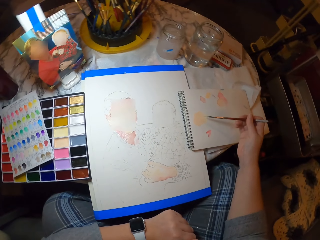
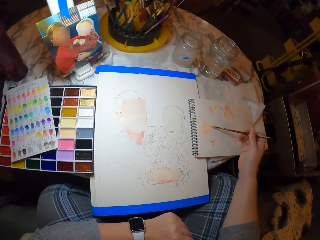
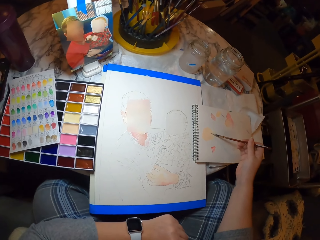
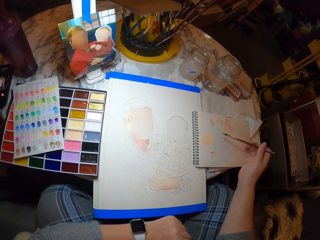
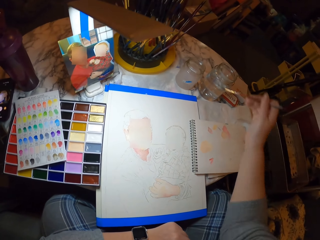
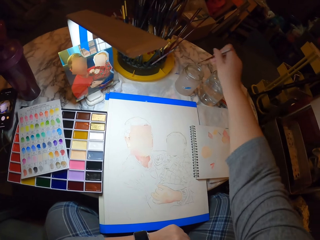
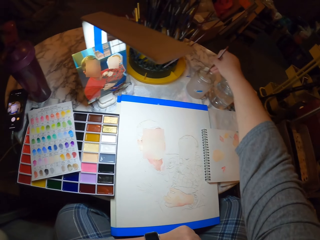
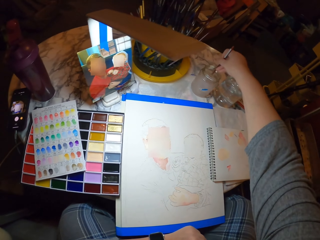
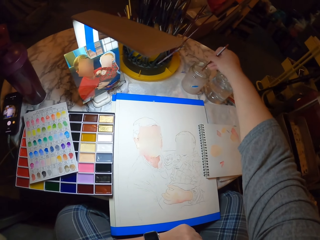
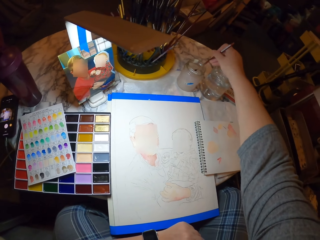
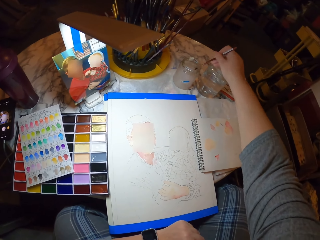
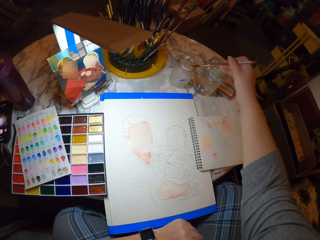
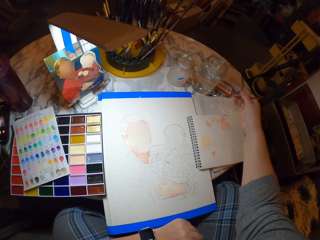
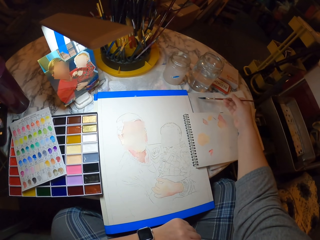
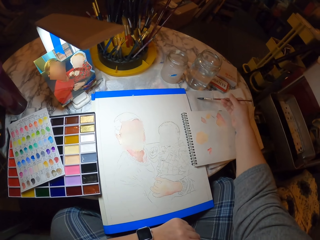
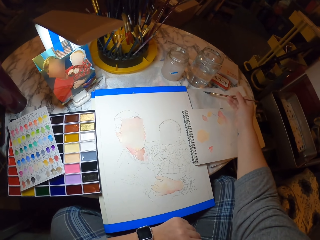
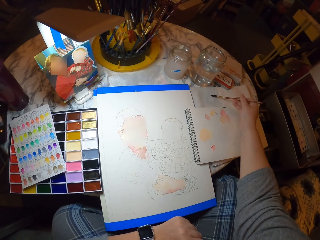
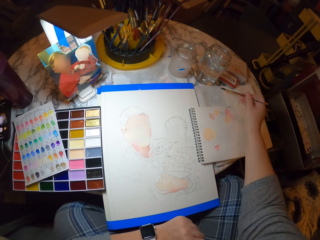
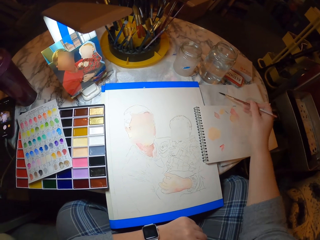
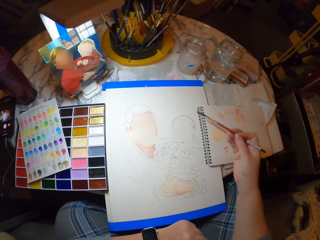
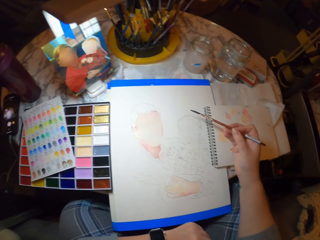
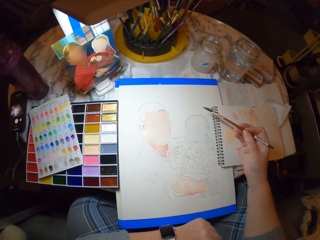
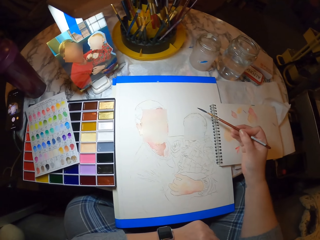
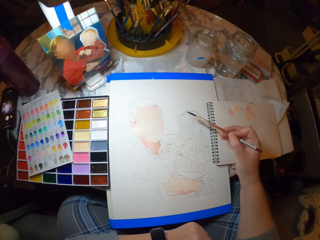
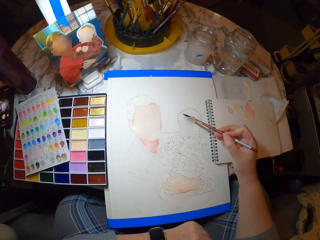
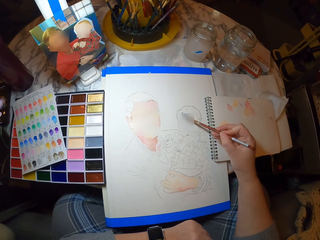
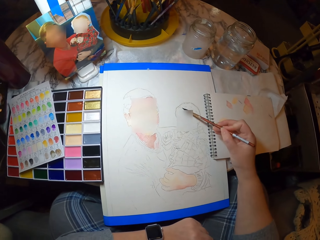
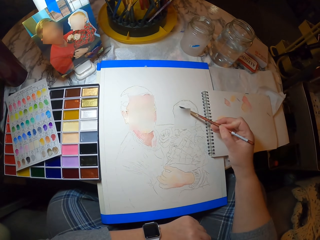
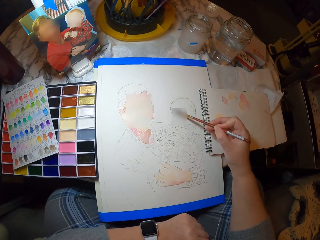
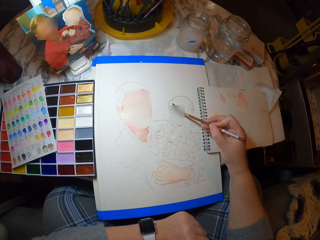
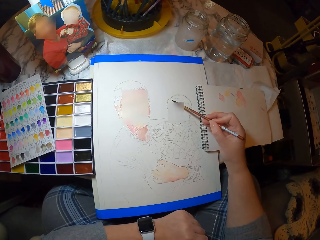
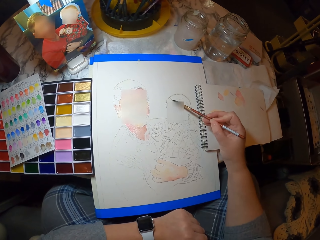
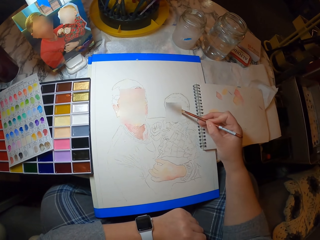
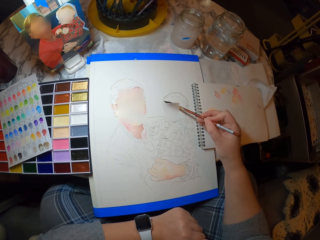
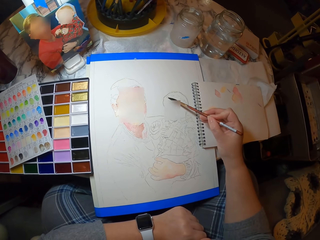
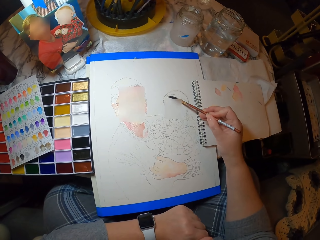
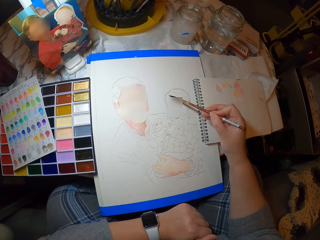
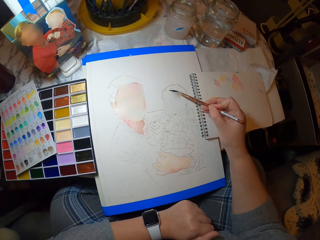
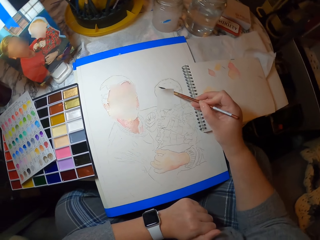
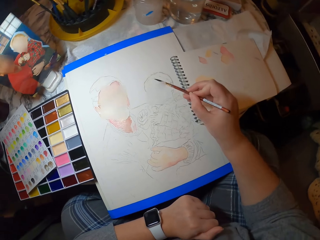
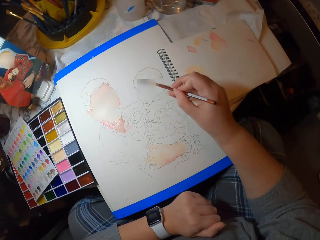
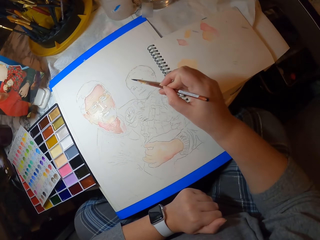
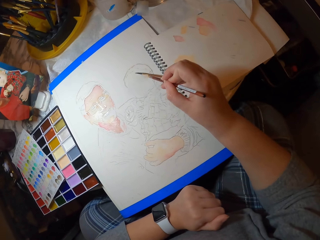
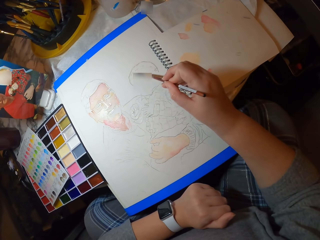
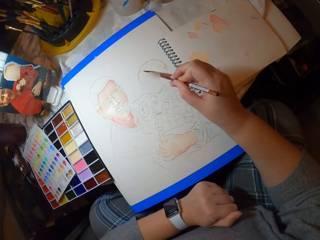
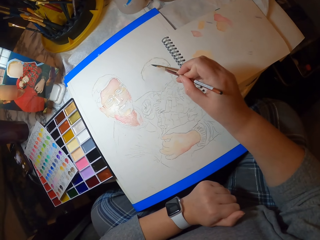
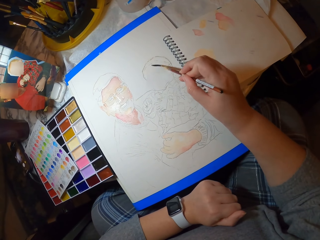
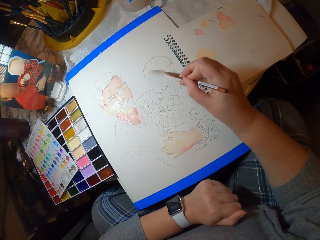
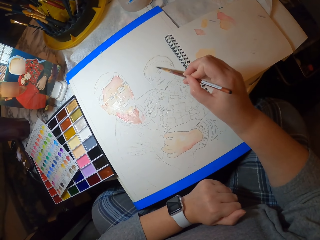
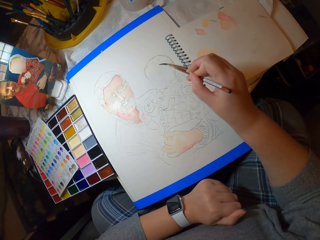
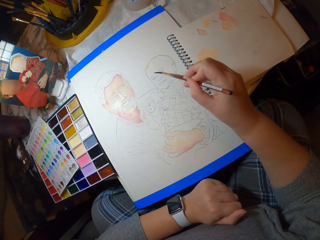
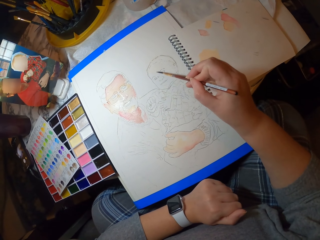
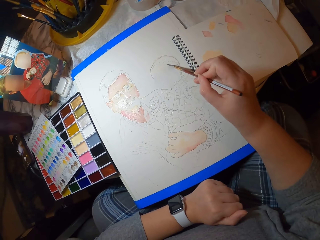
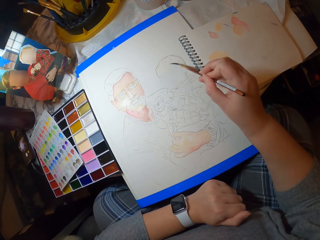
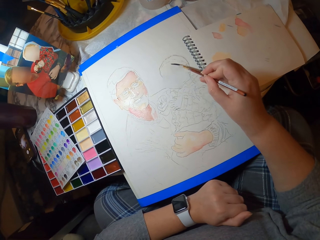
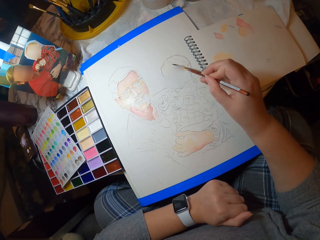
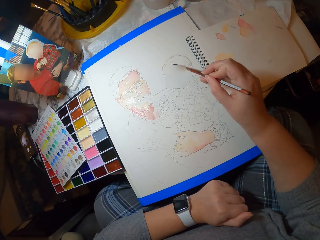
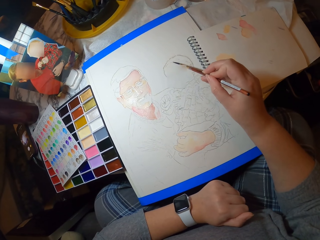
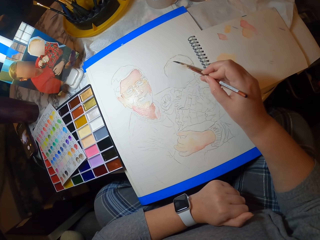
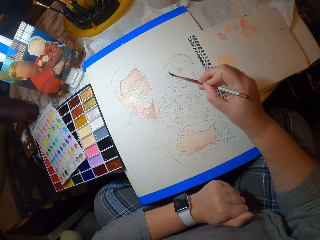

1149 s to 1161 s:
The camera wearer dips the brush in the water container. They rub the brush on a book. They paint a picture on the paper with the paint brush.

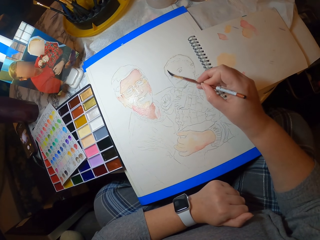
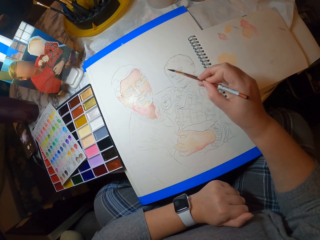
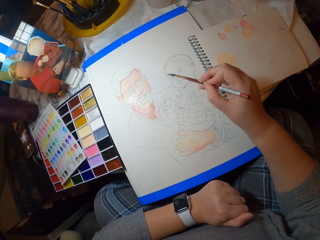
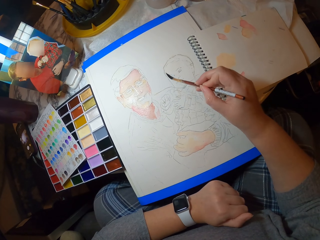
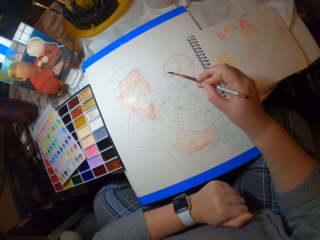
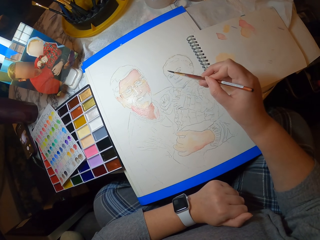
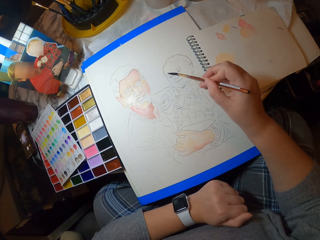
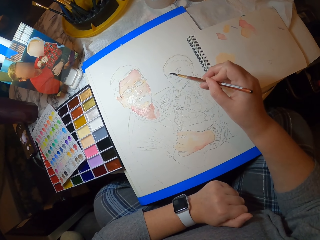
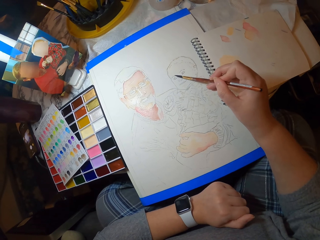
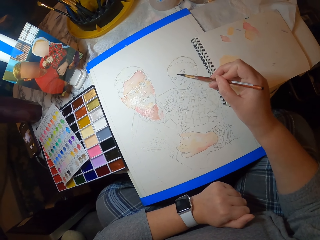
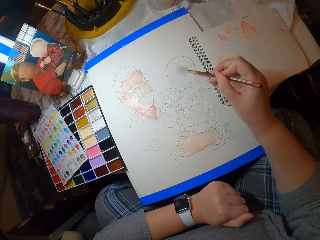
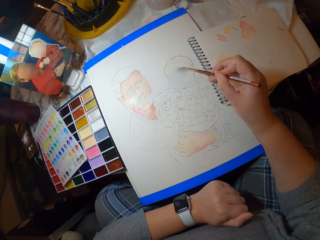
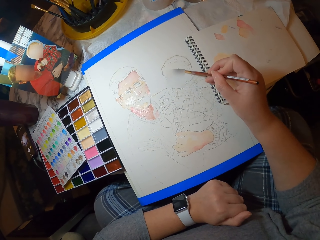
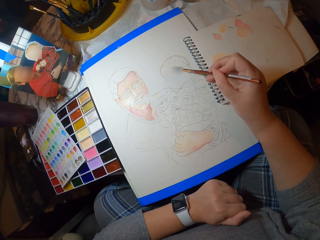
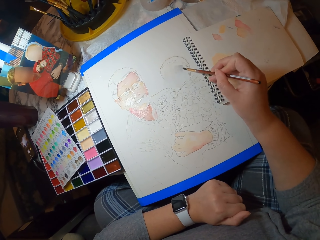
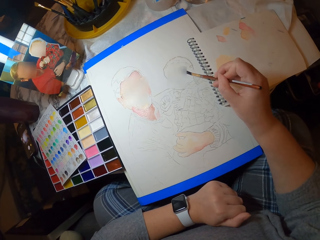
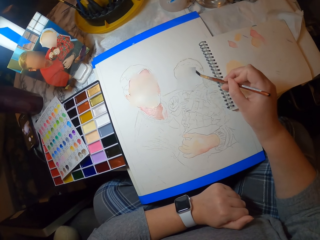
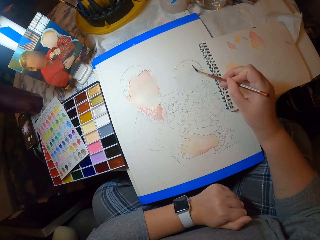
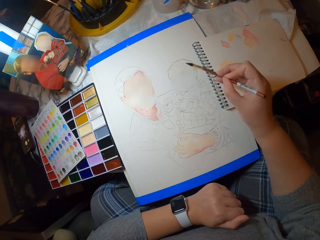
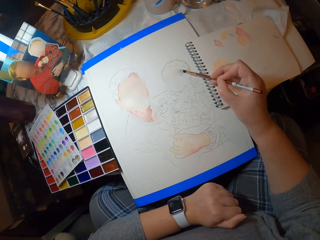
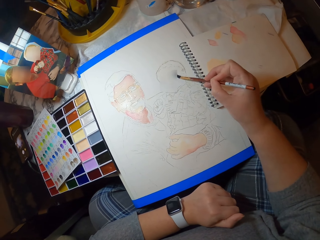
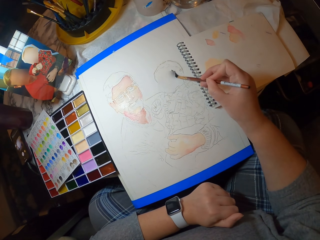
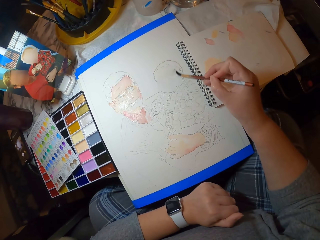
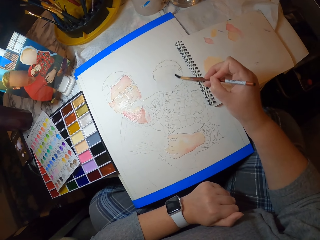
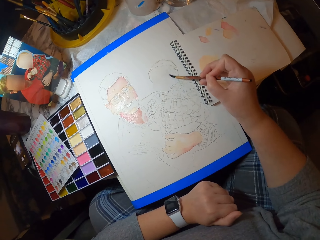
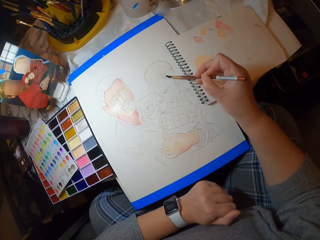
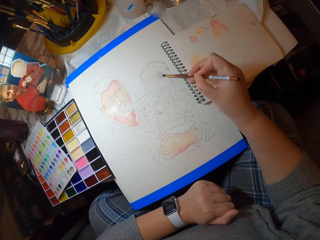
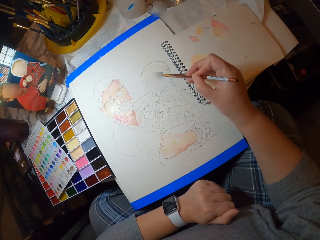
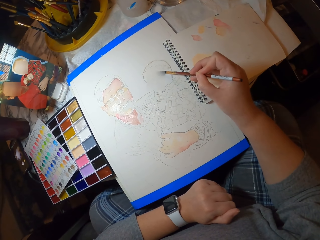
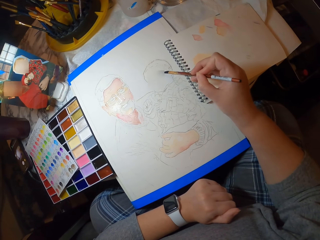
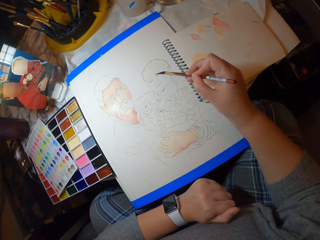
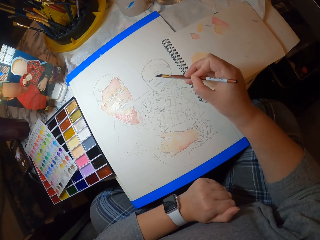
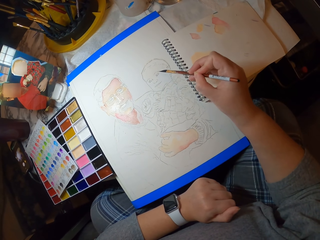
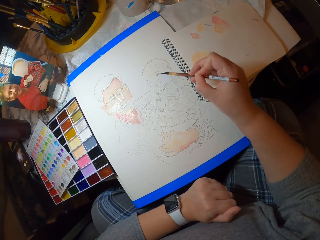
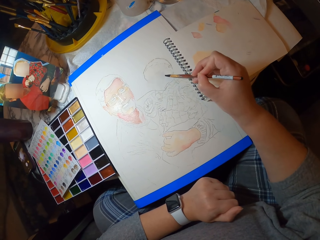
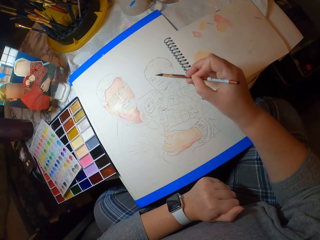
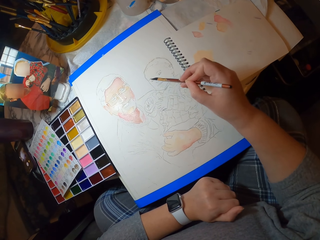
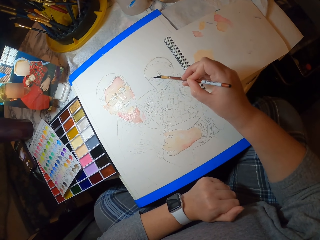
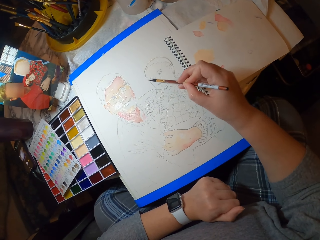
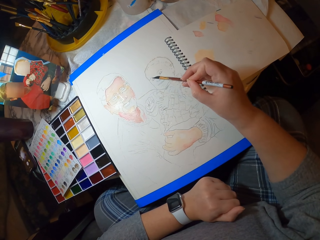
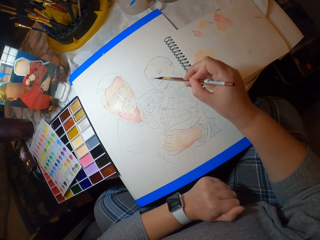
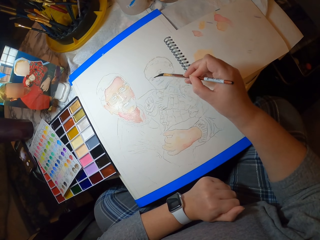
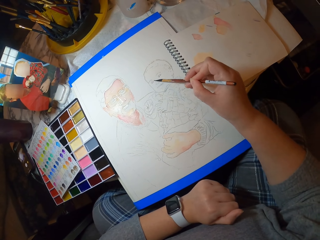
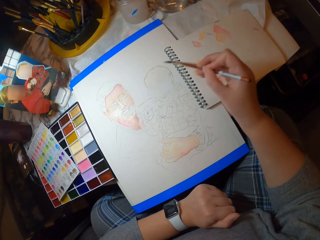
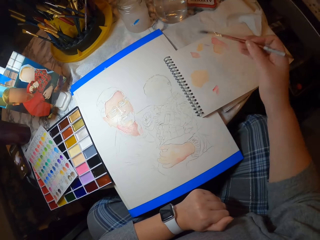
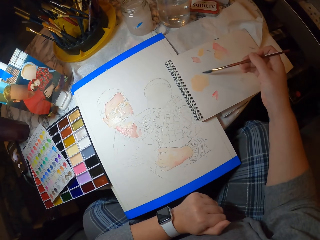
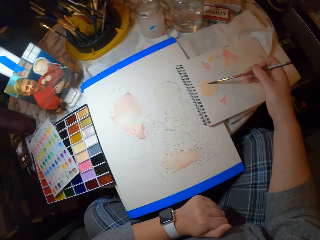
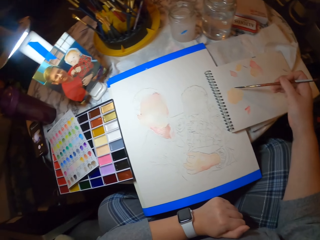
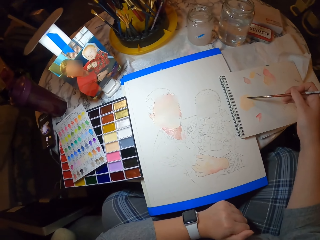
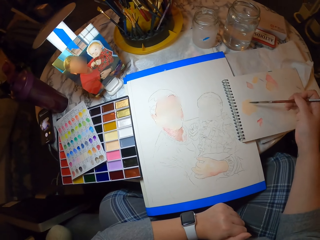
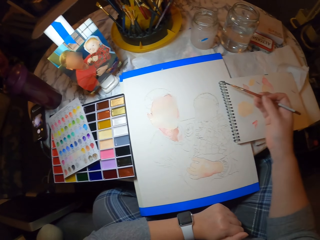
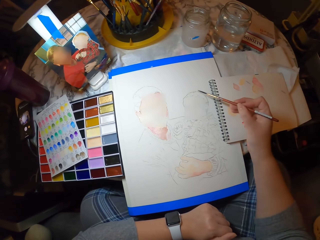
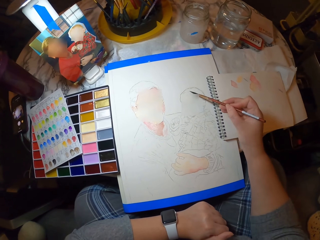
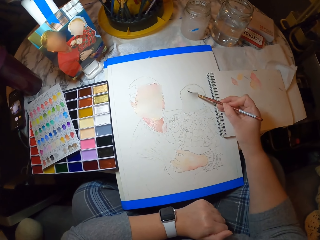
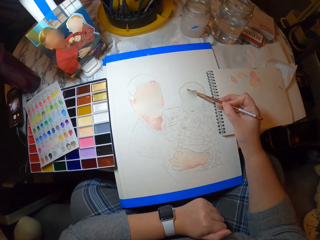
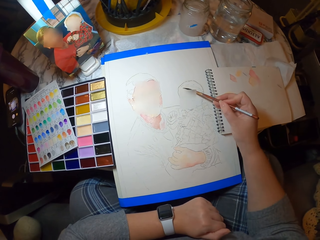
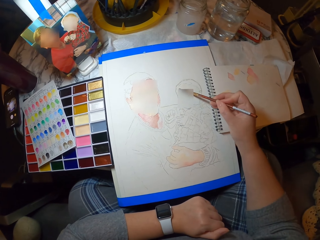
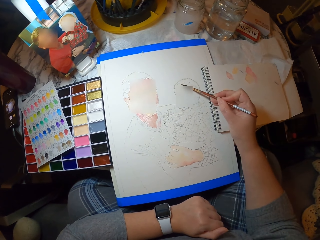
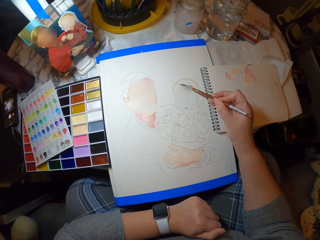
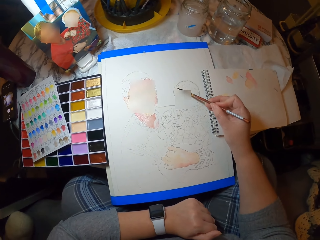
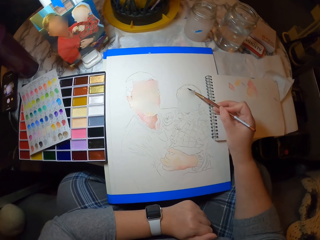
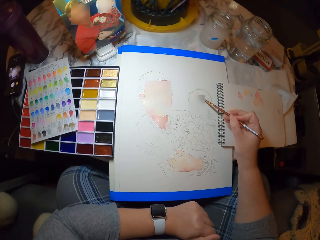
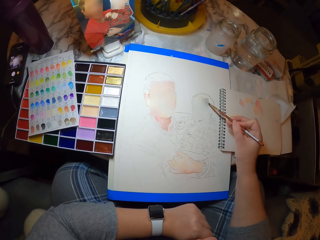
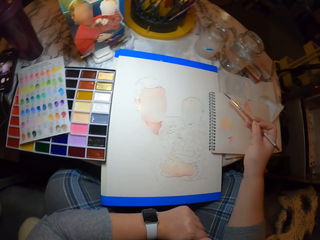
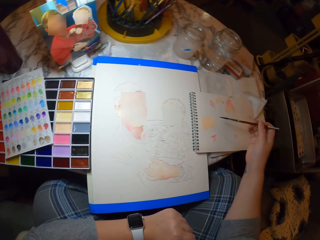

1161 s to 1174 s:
The camera wearer touches the paint on the book with the brush. They paint a picture on the paper with the paint brush.
